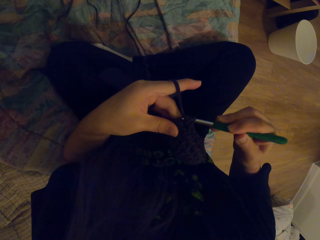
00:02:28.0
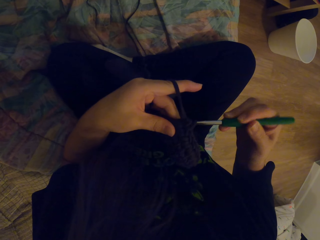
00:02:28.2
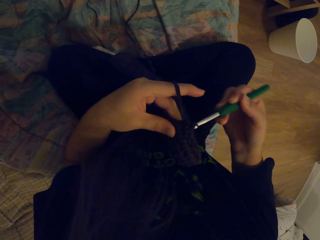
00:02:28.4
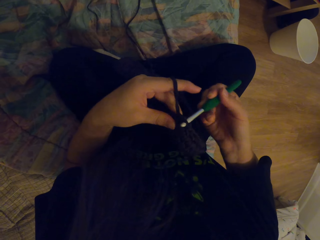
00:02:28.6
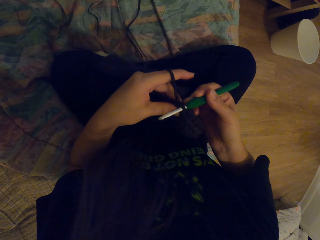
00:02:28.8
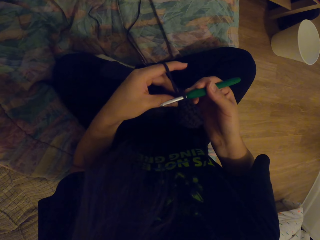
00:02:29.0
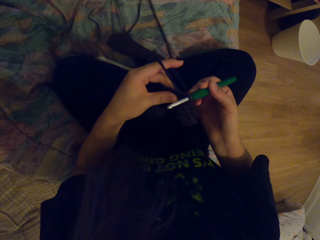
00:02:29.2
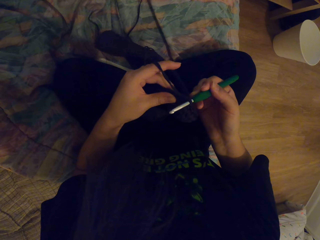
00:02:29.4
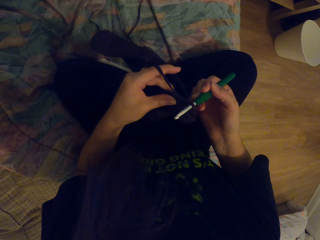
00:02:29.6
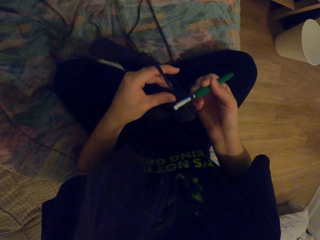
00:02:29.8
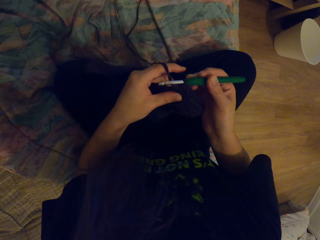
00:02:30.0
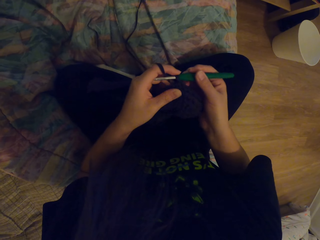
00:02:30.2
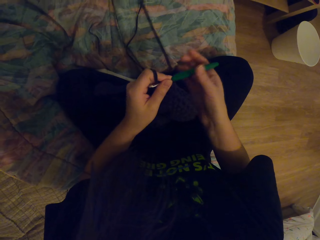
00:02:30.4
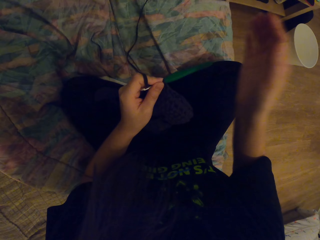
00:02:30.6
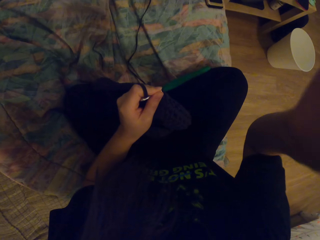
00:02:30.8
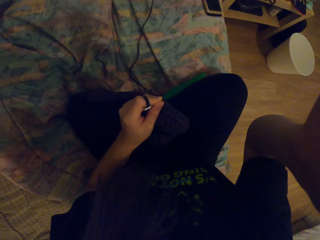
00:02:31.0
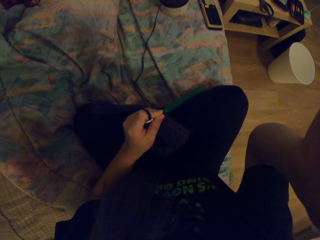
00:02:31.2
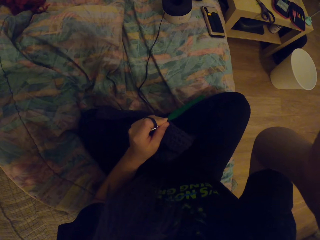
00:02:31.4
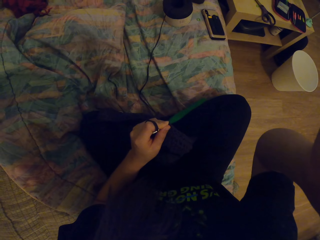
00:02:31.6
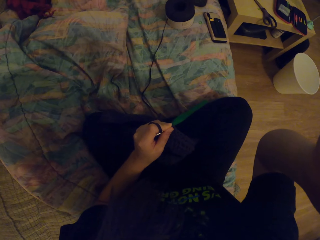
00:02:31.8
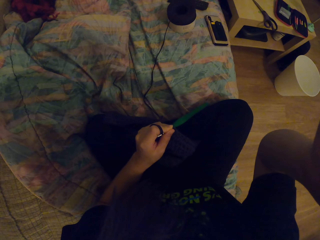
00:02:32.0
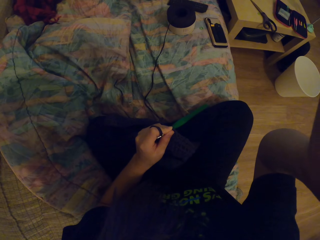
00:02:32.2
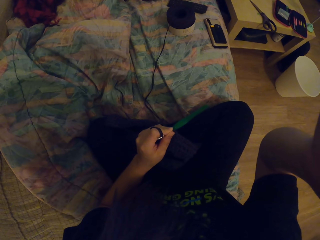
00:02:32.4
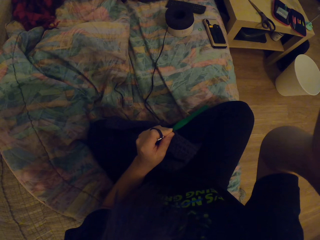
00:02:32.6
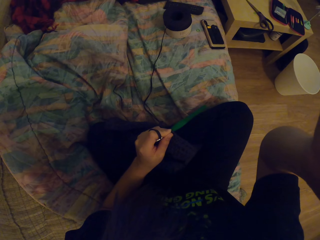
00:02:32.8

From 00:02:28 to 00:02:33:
The camera wearer is sewing. She lifts her left hand.
